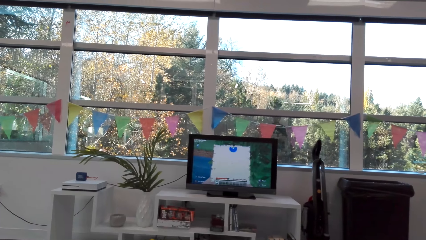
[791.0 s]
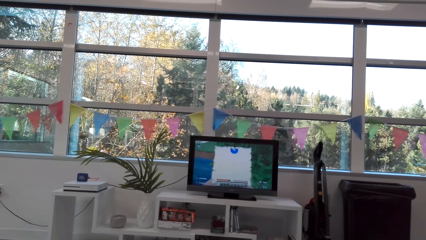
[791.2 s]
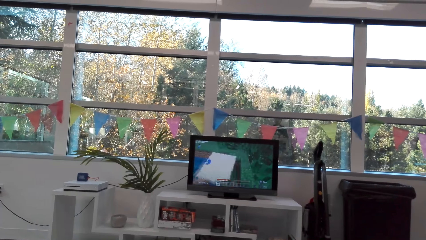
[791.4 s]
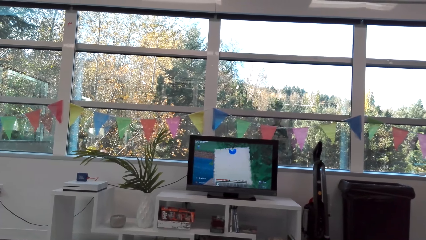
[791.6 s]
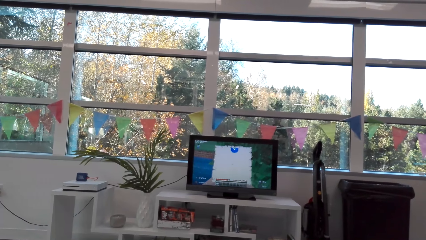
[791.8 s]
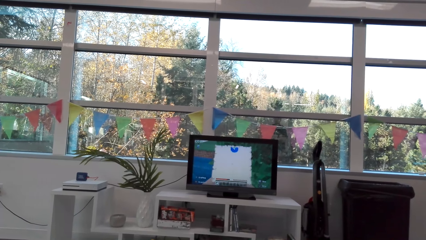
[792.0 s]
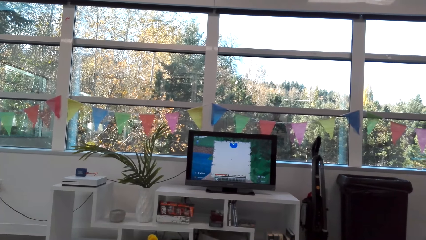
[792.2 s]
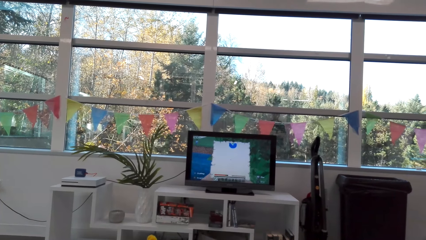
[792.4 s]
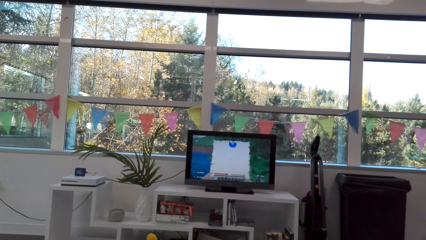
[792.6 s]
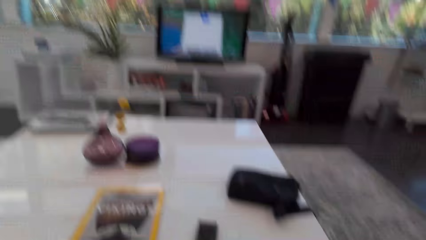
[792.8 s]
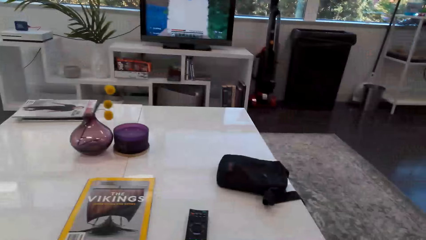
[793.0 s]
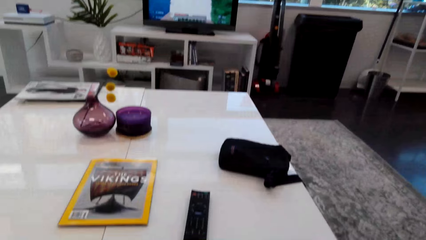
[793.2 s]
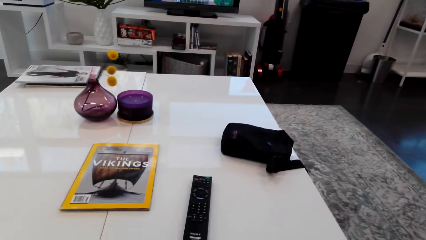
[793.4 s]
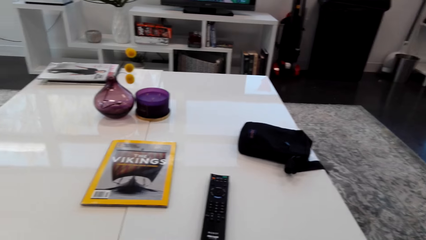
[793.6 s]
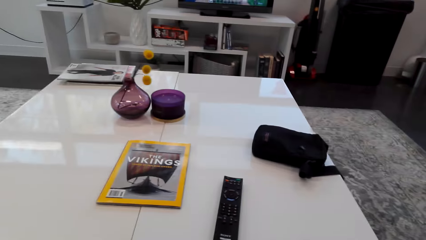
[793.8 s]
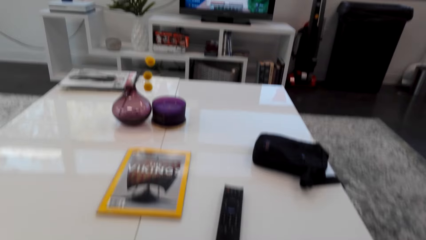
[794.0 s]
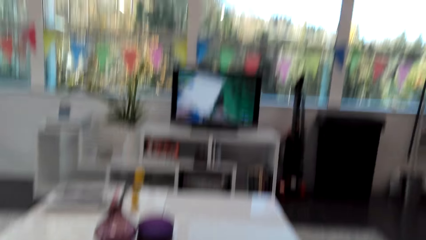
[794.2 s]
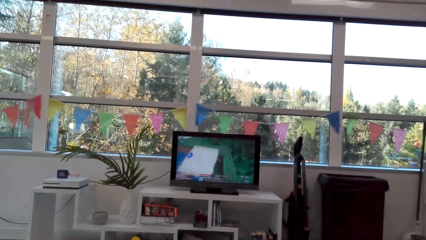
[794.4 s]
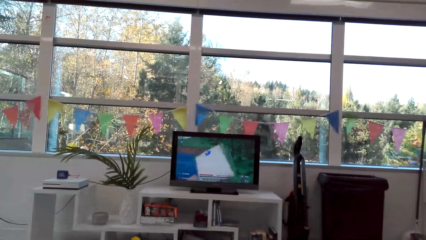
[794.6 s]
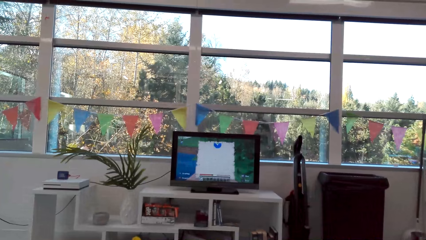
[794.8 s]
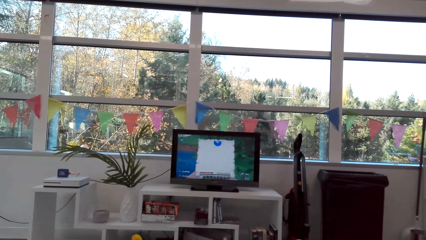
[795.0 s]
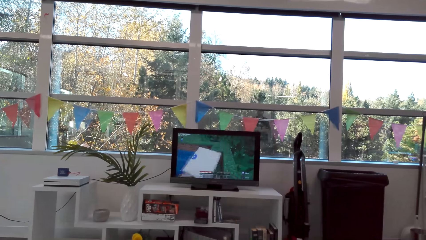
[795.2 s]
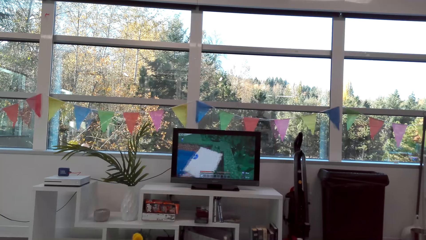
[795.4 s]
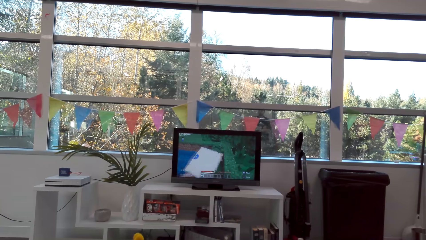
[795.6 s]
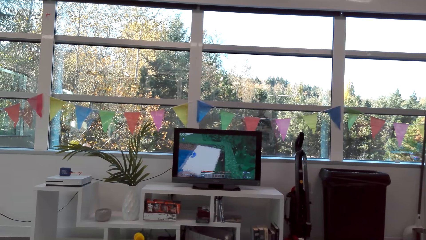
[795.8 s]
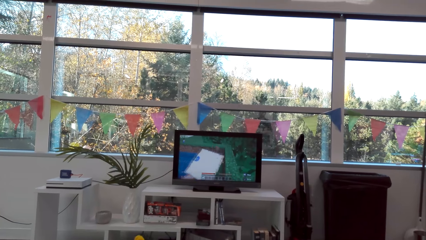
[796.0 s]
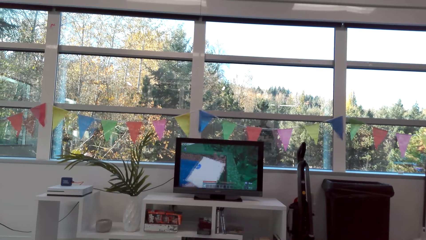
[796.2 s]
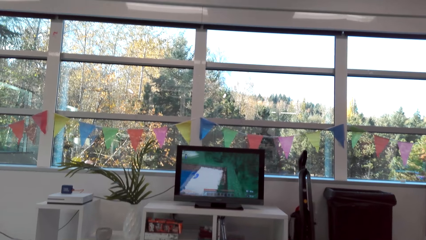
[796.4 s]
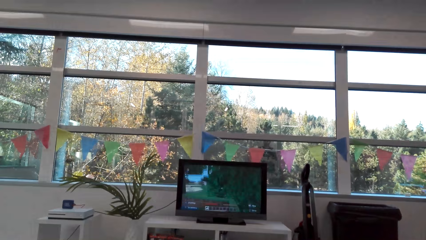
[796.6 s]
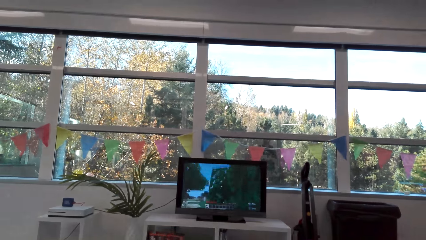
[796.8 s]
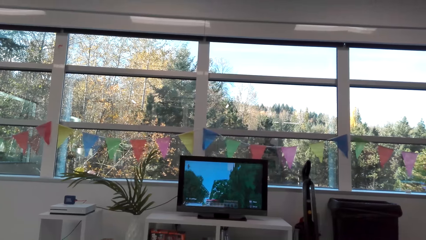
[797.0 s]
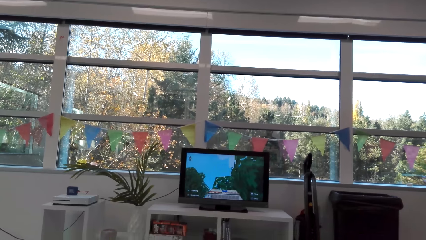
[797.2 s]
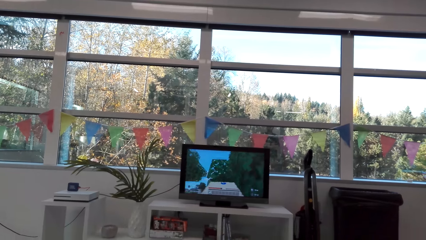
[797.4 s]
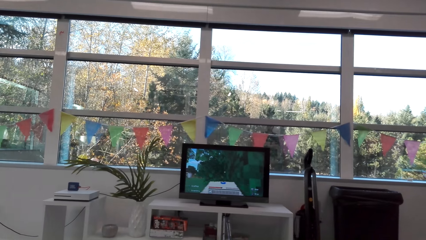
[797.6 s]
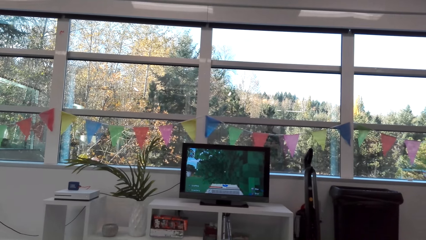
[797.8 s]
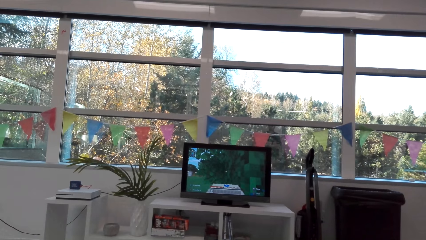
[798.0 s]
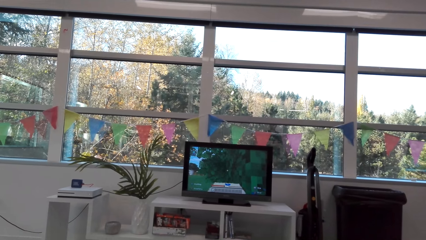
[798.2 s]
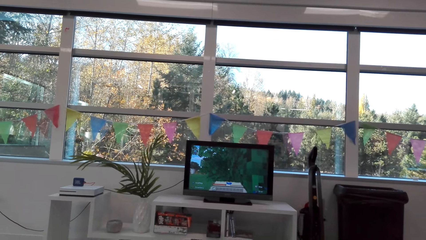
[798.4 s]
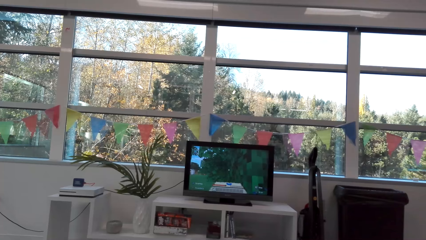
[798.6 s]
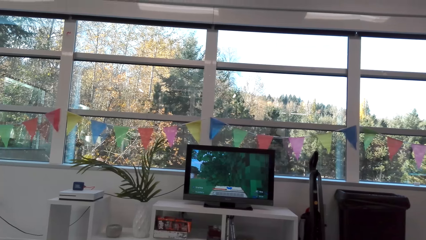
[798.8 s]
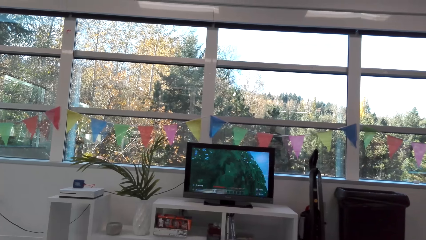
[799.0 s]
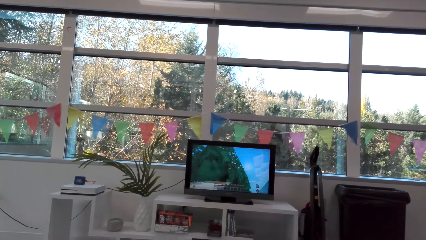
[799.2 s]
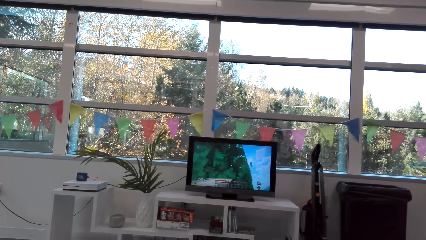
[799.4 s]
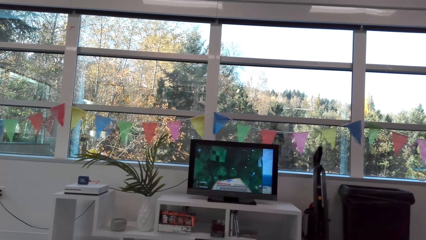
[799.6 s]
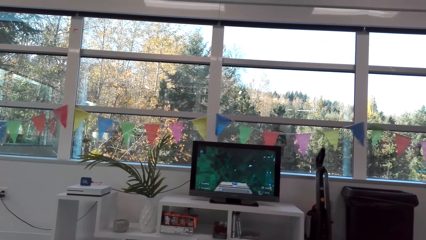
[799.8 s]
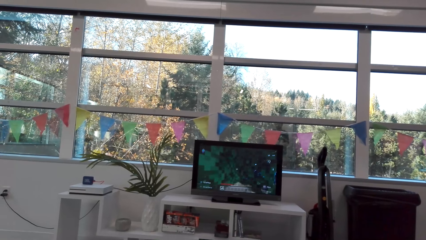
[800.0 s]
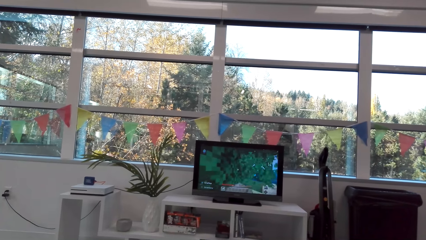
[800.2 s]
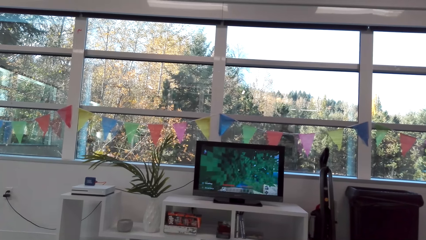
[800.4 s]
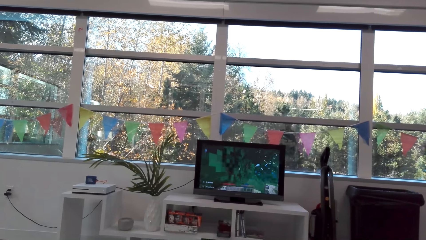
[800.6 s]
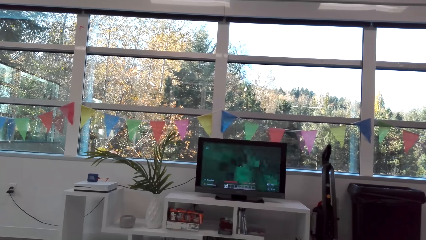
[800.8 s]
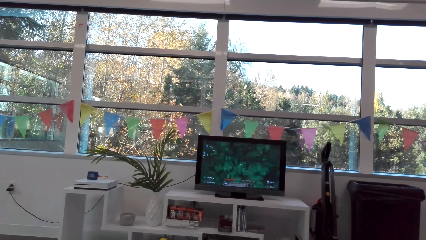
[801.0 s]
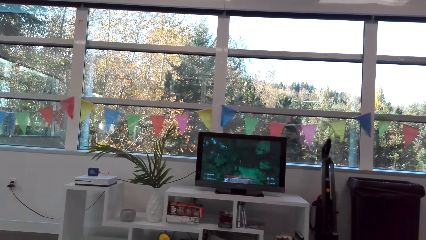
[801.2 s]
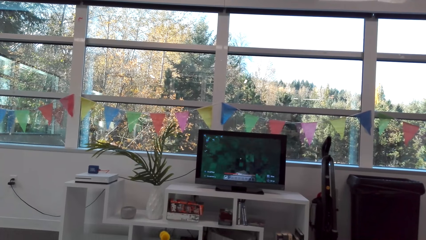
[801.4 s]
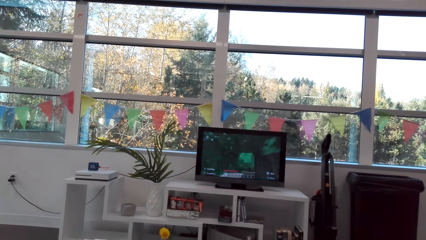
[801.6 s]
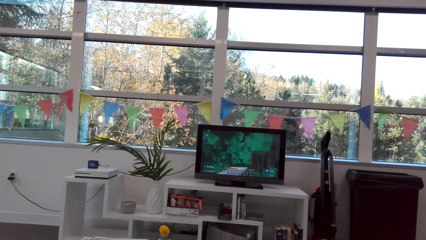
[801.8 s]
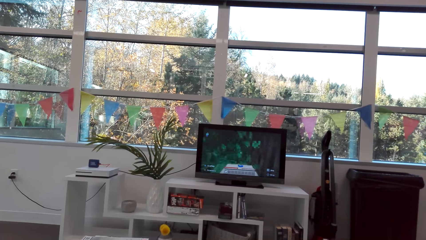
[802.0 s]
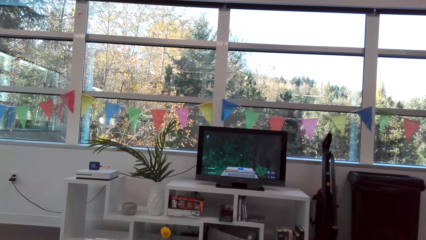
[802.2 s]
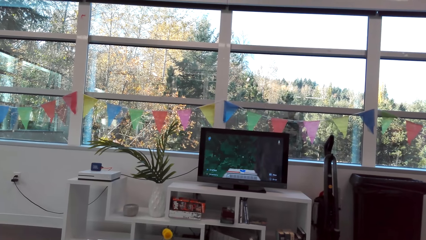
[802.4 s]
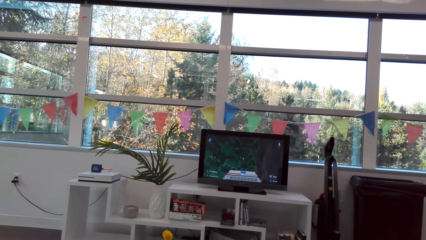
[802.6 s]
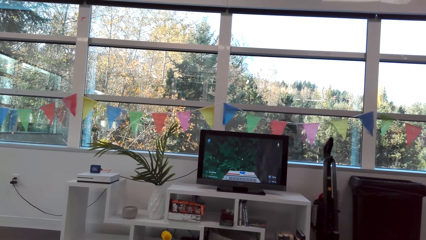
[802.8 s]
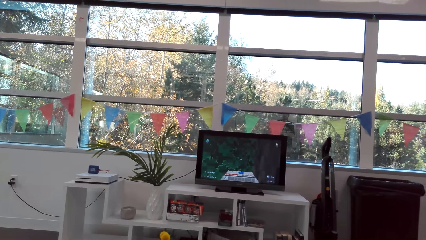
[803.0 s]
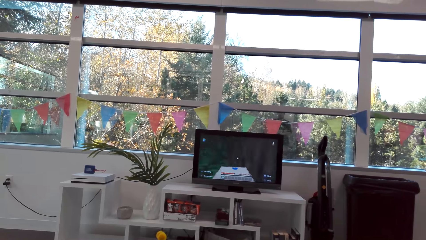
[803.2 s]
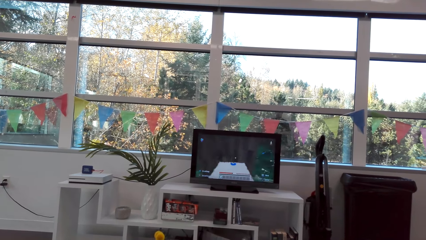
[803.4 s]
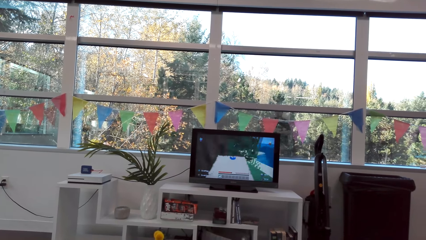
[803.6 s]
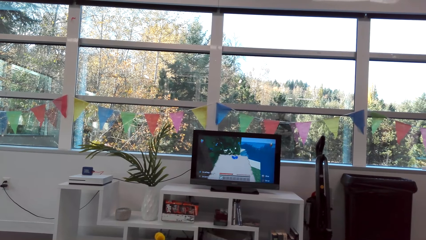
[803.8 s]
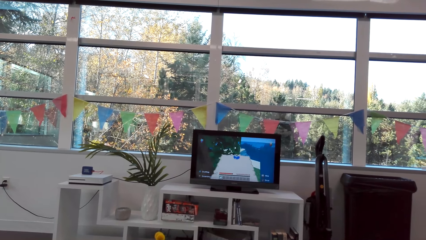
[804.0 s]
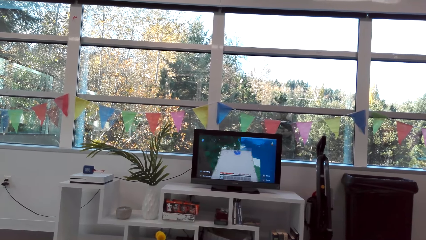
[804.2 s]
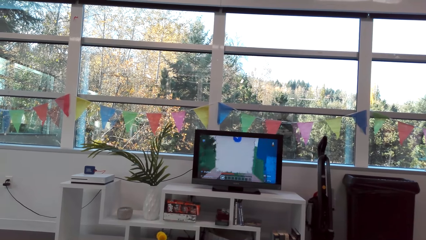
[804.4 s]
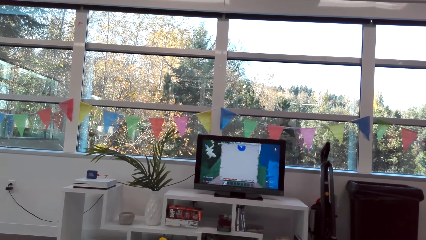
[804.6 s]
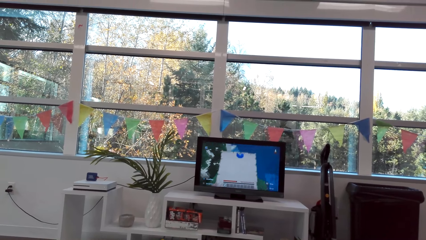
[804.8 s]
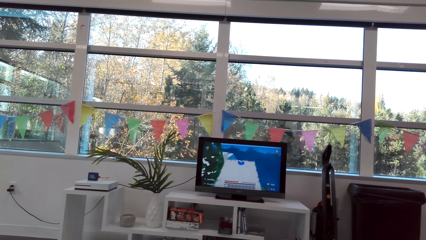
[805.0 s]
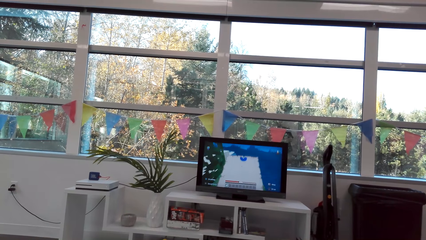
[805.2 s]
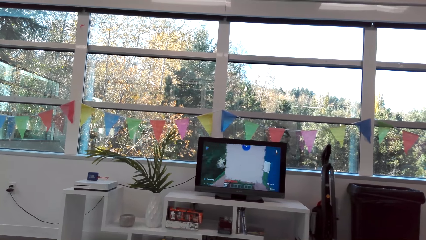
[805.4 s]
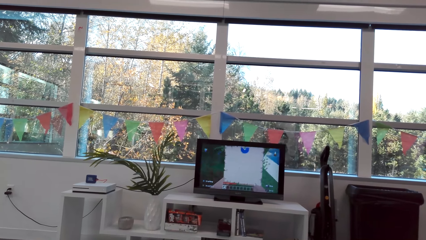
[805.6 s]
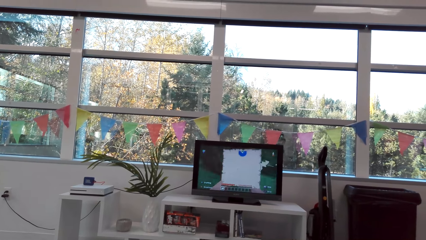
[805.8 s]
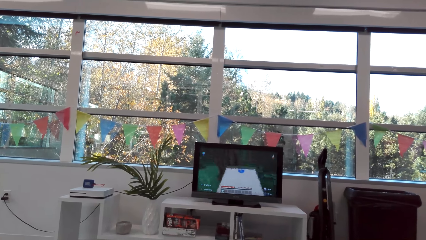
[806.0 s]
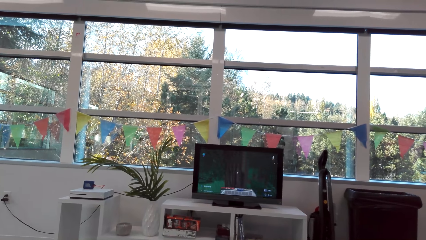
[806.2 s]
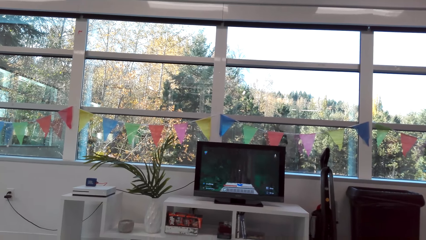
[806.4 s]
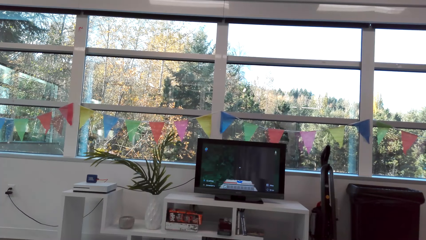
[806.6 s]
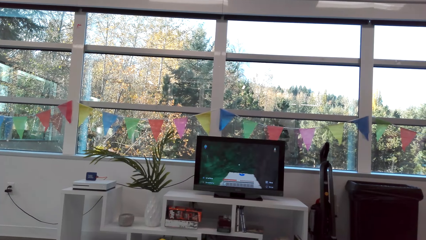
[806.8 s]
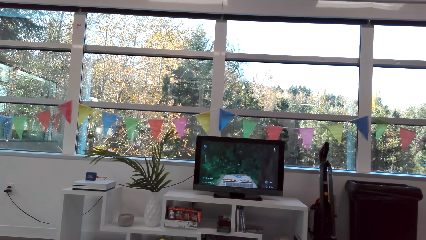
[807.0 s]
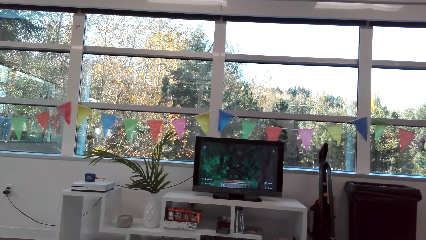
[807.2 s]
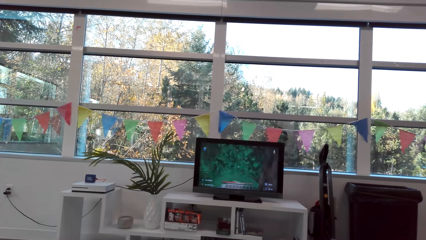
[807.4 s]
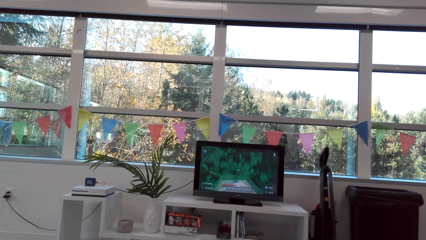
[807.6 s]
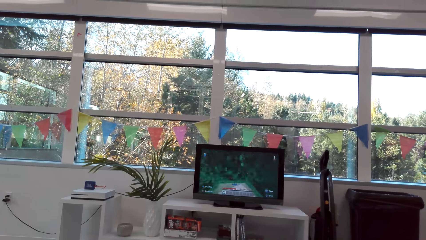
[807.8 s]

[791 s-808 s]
The camera wearer looks on the table. They play the video game.
